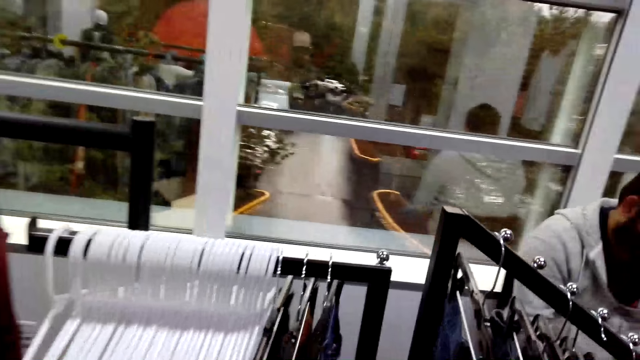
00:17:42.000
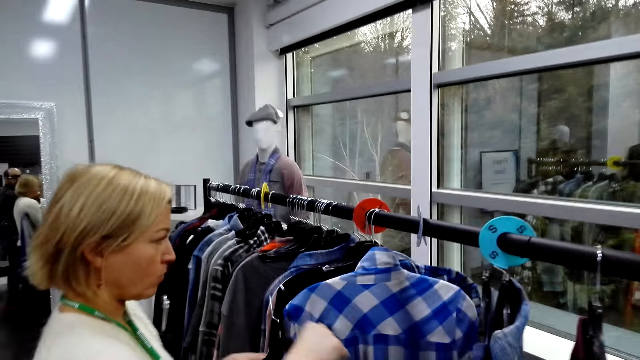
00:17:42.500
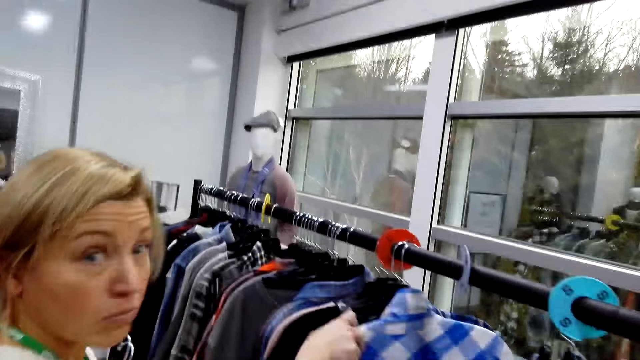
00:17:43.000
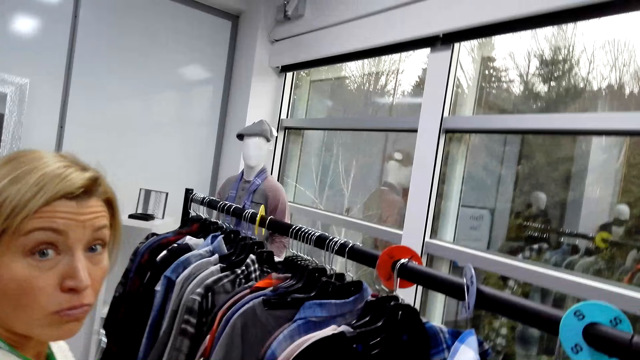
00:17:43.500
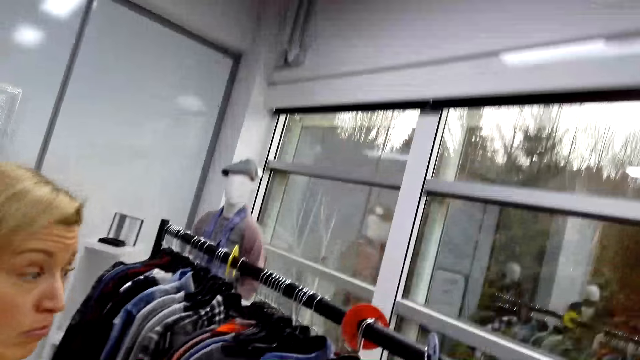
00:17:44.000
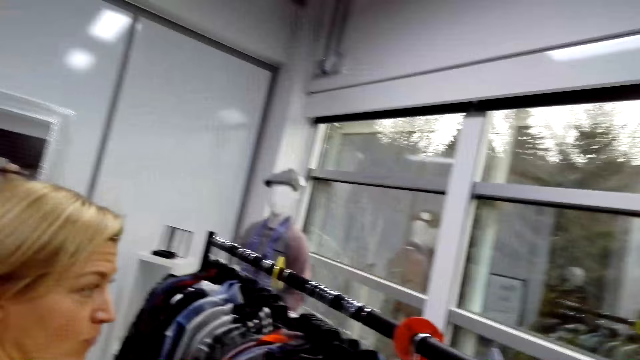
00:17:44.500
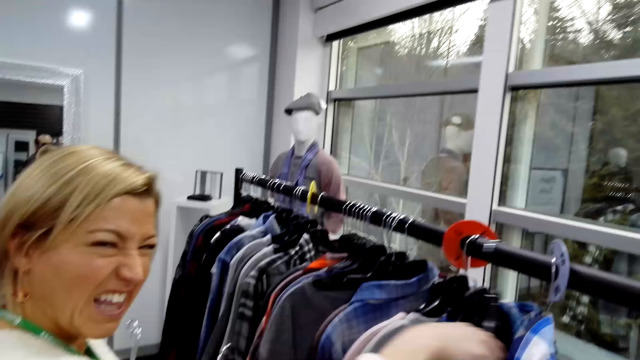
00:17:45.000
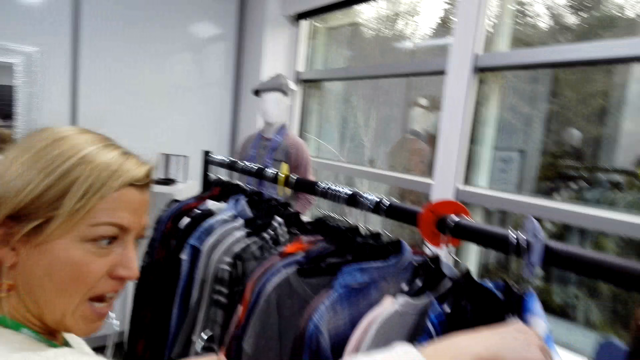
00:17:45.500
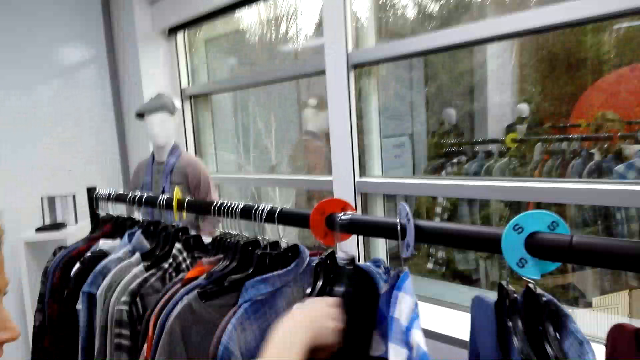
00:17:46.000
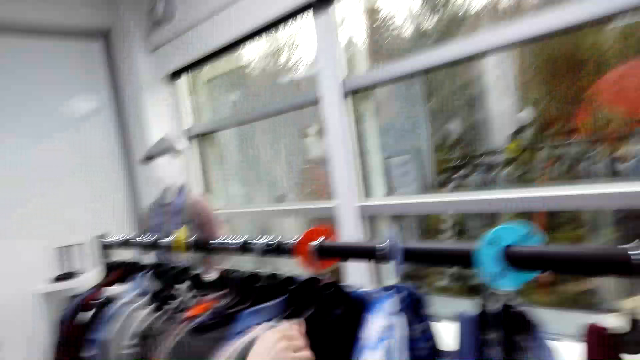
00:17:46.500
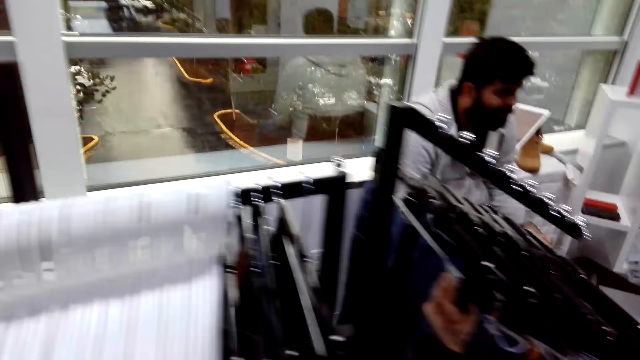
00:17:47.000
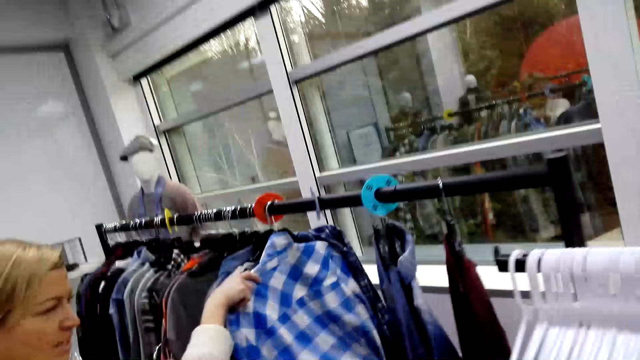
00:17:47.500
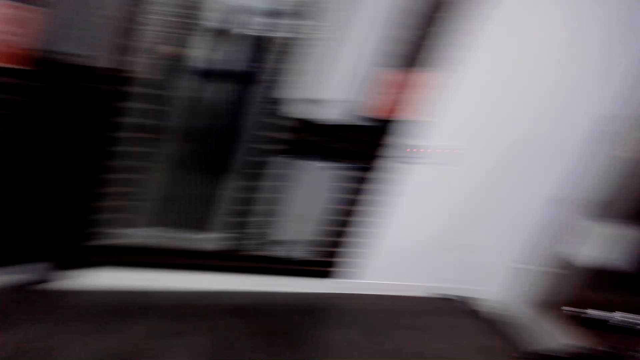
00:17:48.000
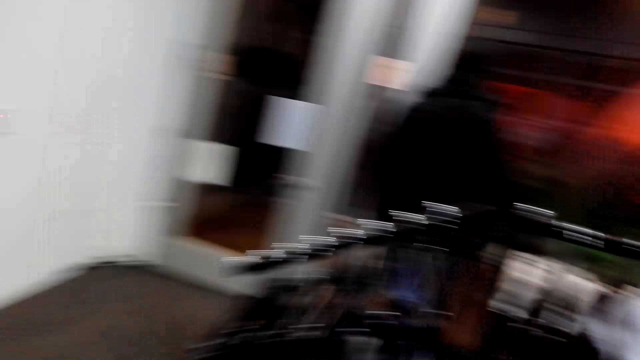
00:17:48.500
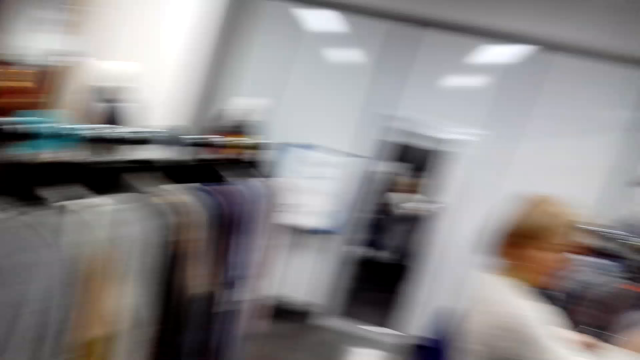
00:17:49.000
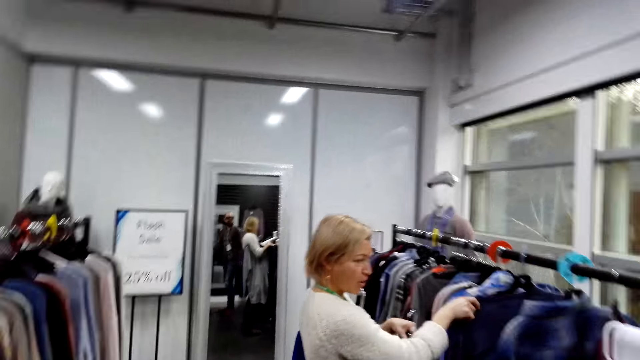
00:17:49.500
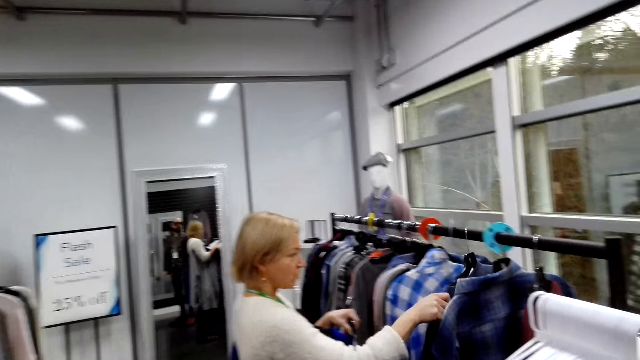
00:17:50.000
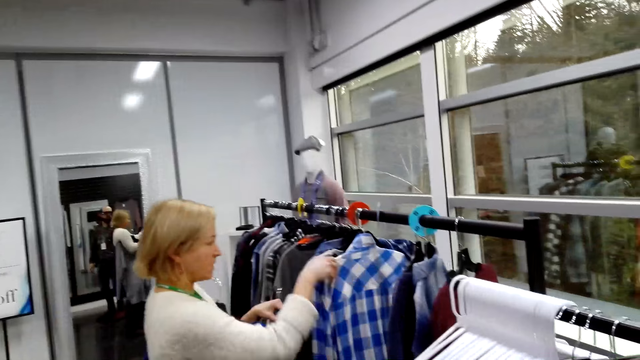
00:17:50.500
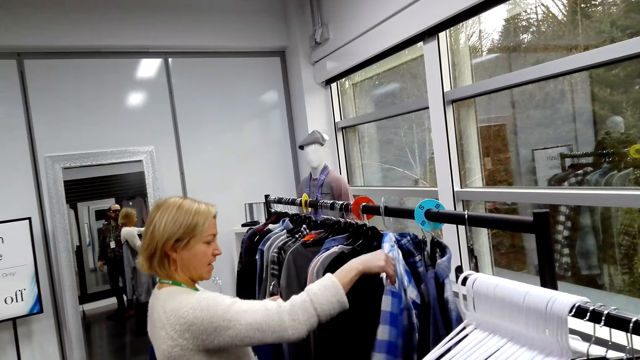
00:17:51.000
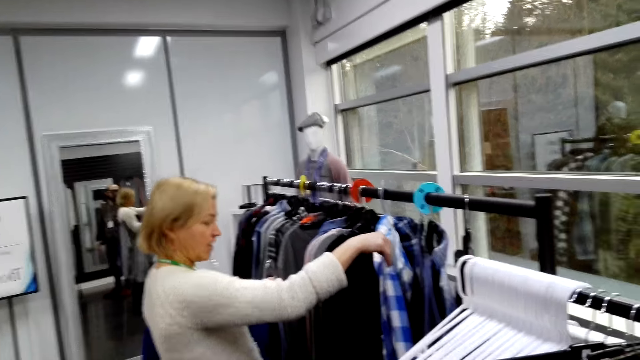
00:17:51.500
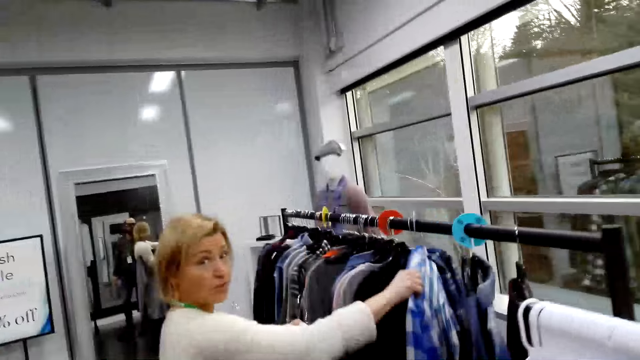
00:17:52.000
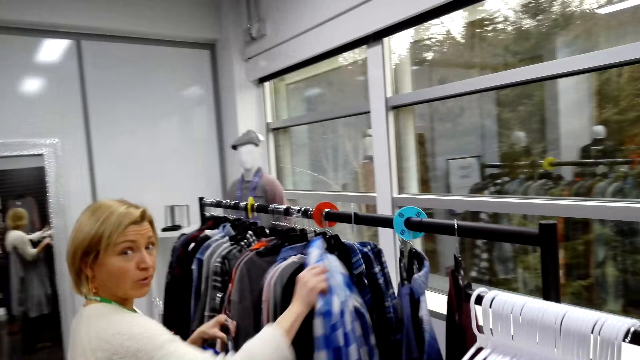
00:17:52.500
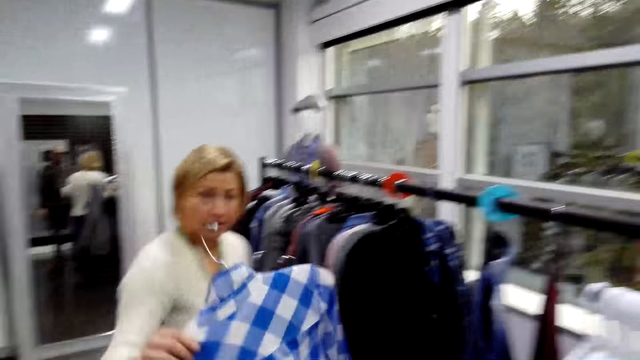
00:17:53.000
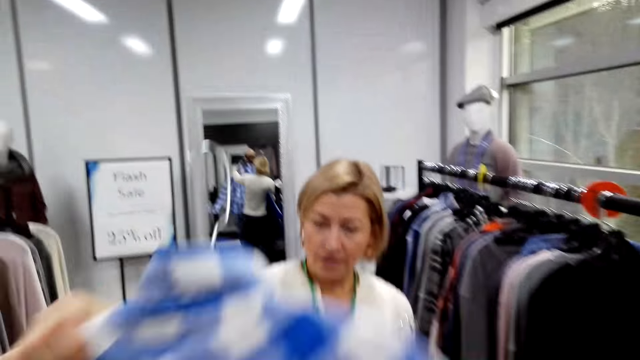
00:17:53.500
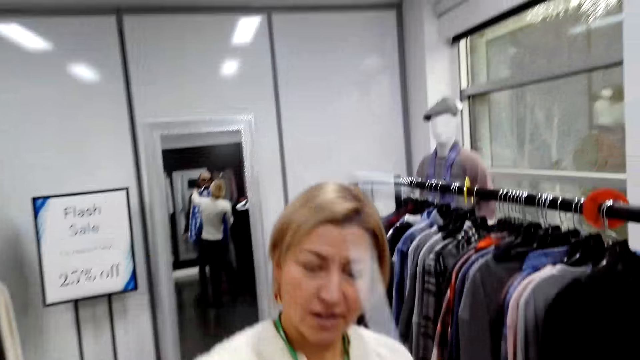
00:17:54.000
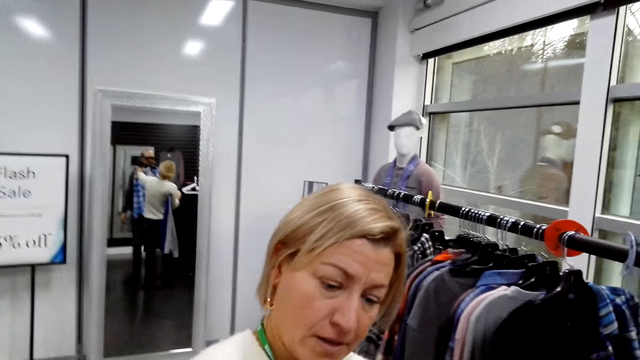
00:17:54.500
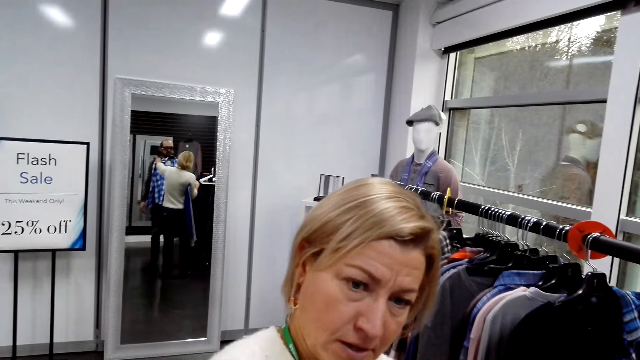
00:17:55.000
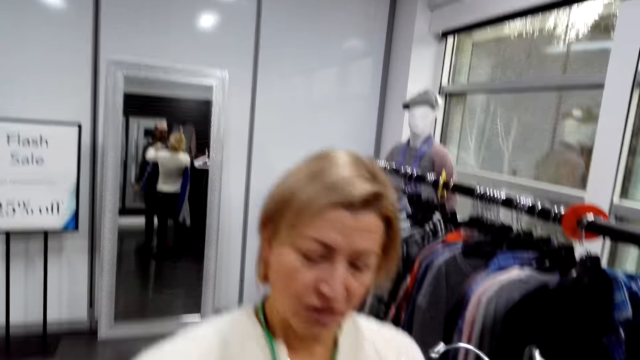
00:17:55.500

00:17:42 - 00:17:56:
A woman looks at the camera. The camera wearer turns around. The woman looks at the clothes on the cloth line and picks the cloth.

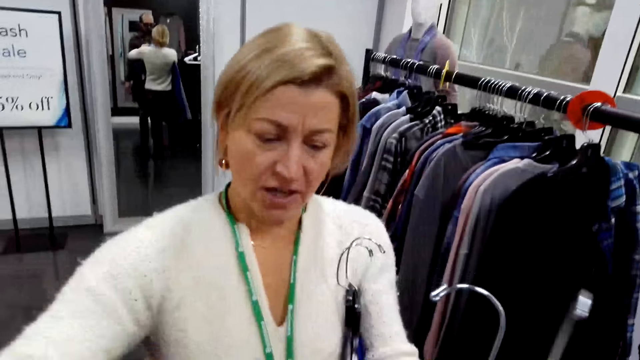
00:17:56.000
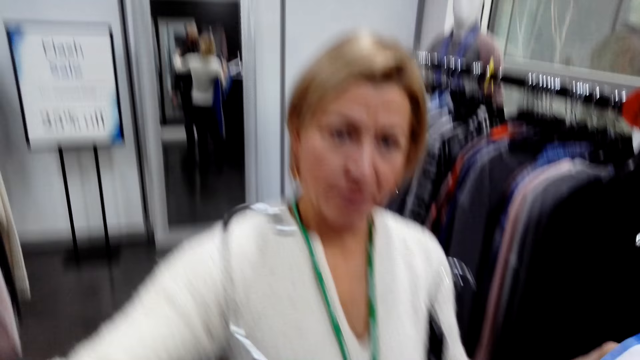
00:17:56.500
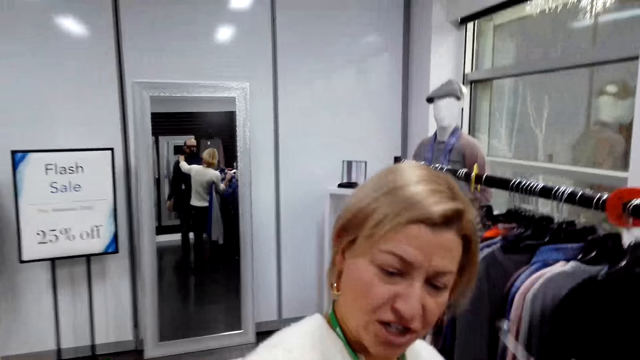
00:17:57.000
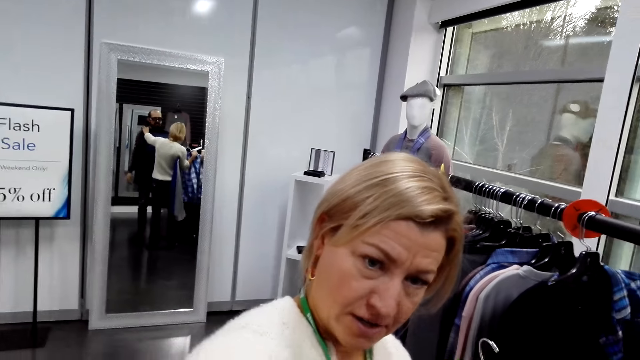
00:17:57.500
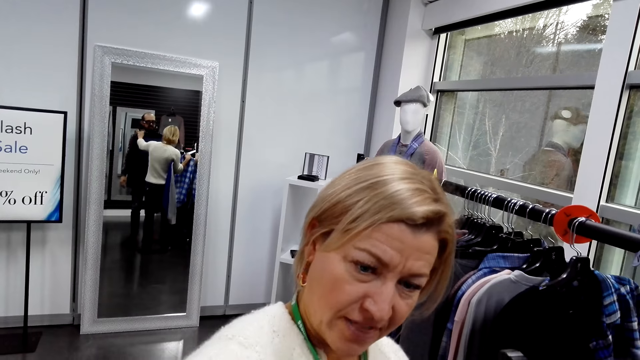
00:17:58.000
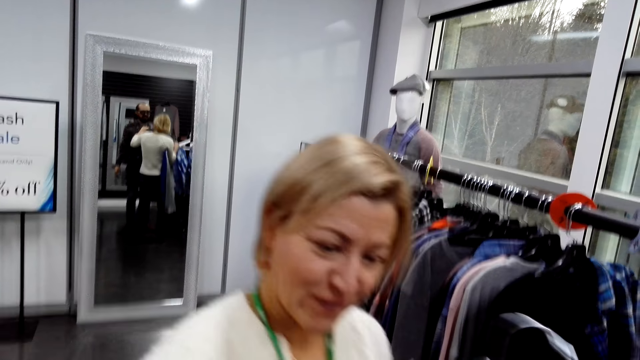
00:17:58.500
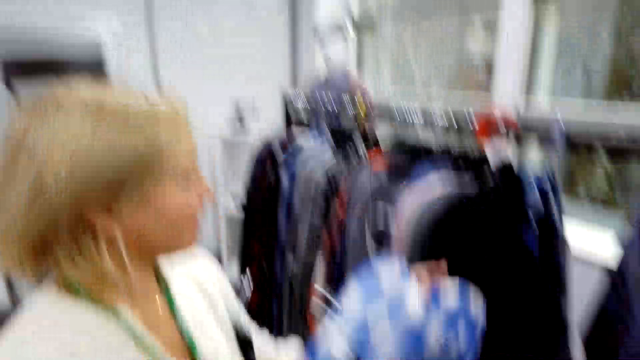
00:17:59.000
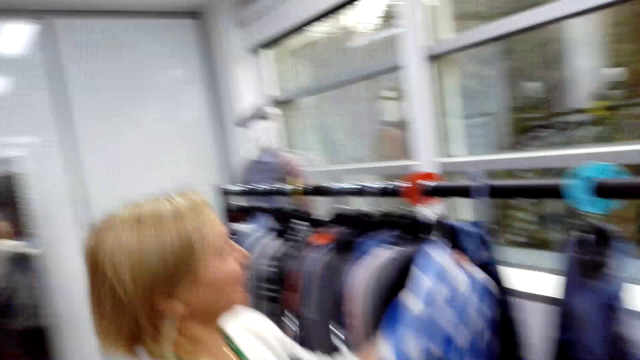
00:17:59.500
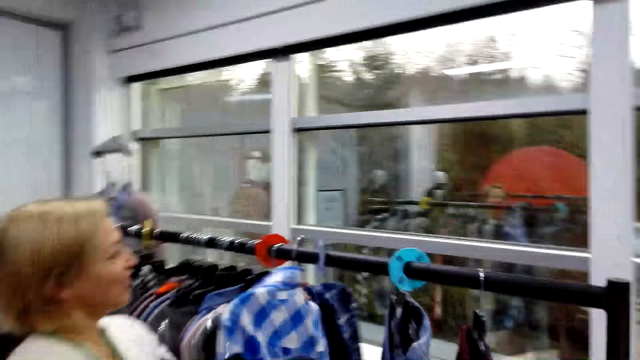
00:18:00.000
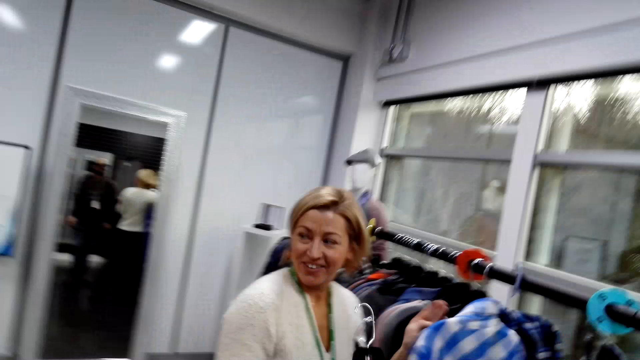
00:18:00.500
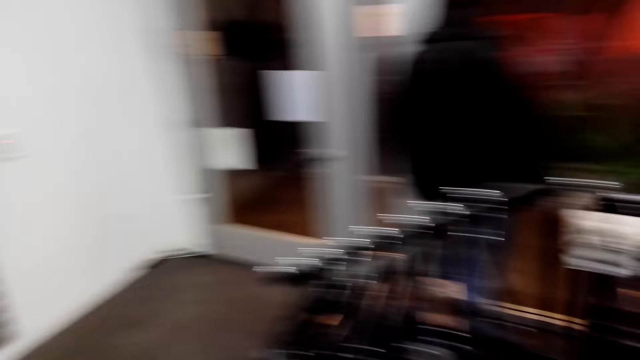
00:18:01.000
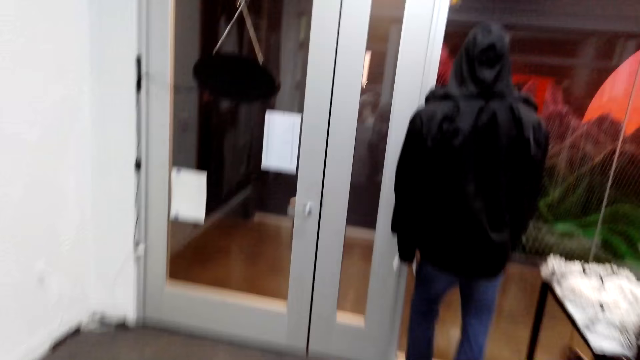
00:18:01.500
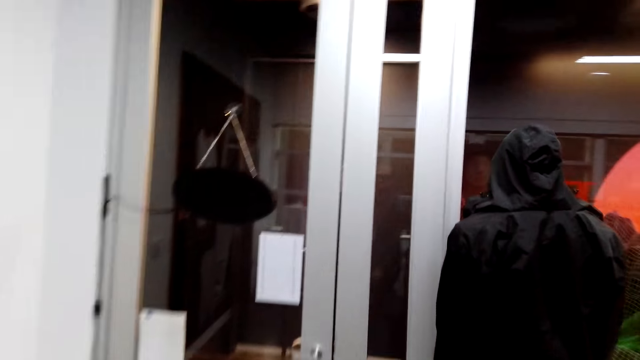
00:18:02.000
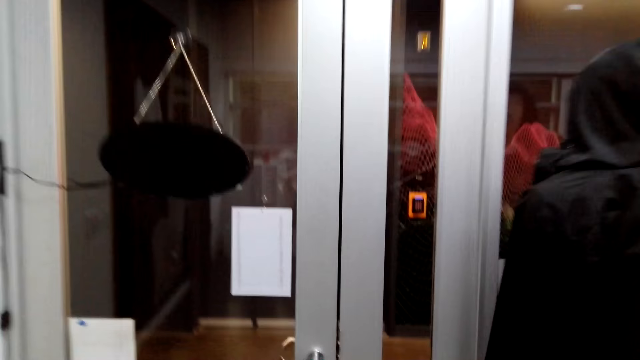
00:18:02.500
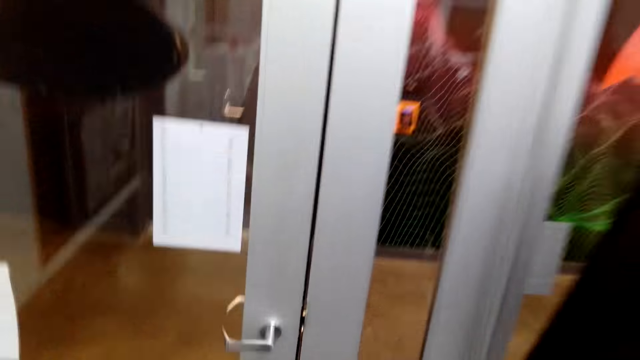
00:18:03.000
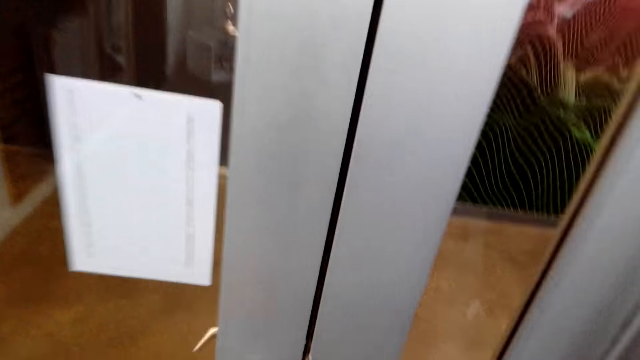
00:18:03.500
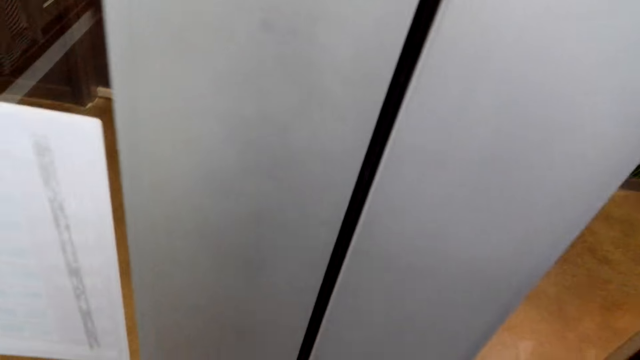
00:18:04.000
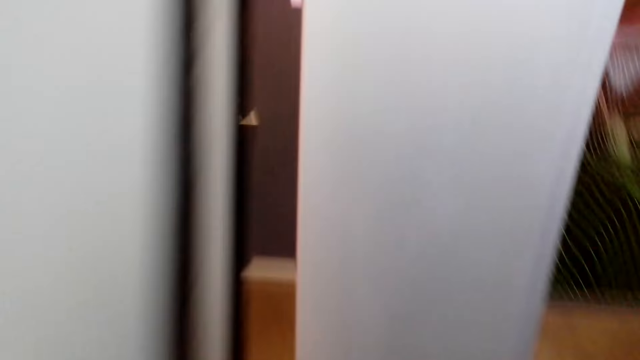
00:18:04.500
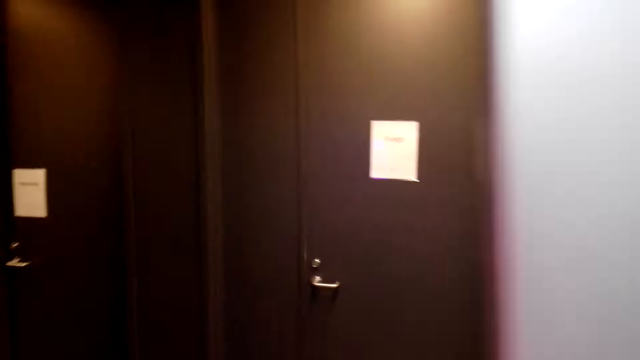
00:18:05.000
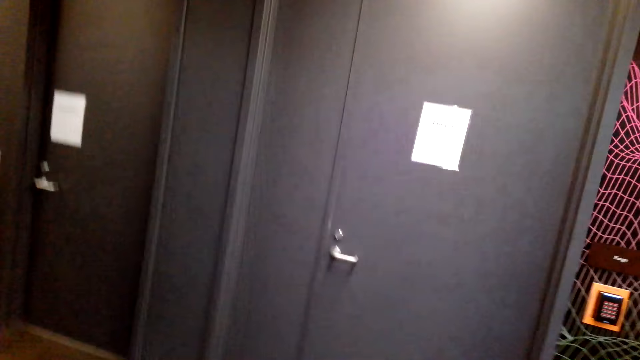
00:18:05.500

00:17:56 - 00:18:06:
A woman converses. The woman hangs the cloth. The camera wearer turns around. They walk towards the door. They open the door.
